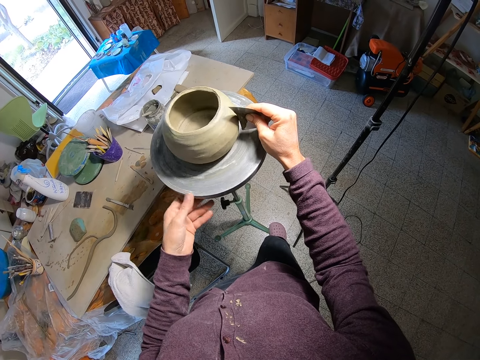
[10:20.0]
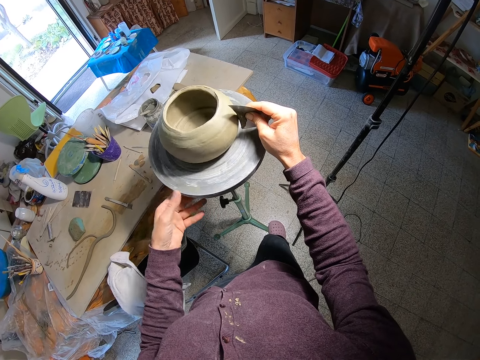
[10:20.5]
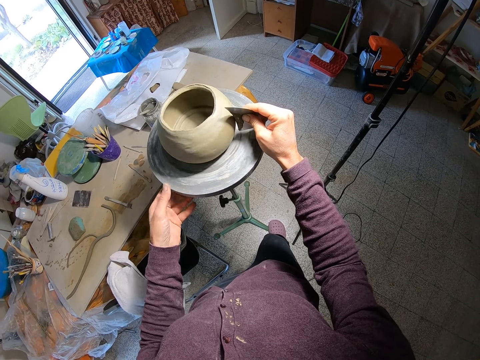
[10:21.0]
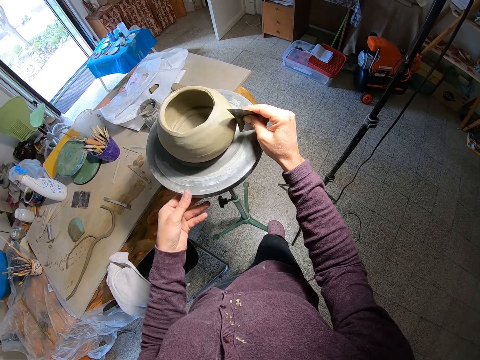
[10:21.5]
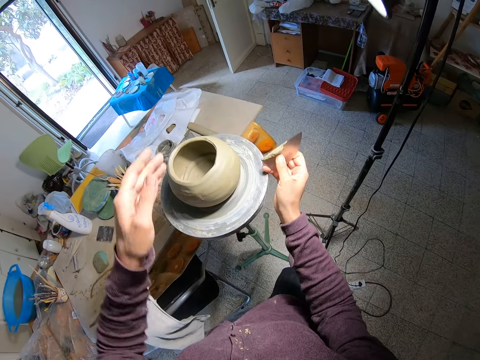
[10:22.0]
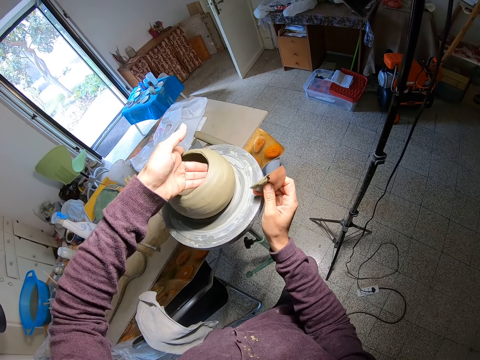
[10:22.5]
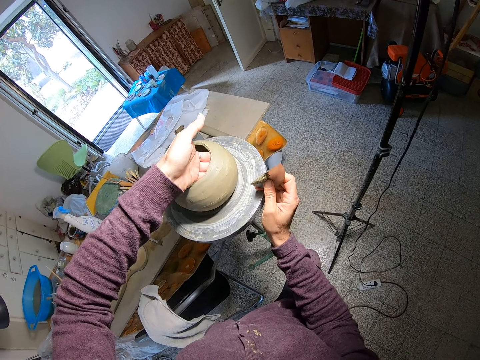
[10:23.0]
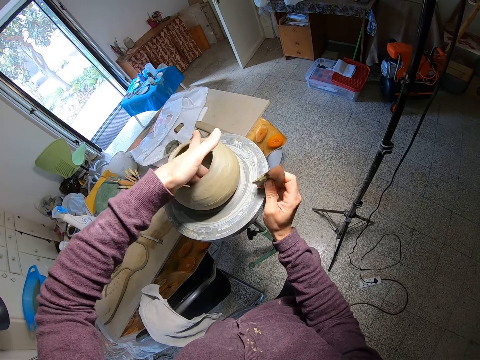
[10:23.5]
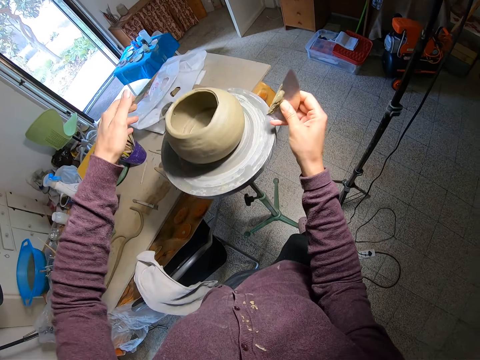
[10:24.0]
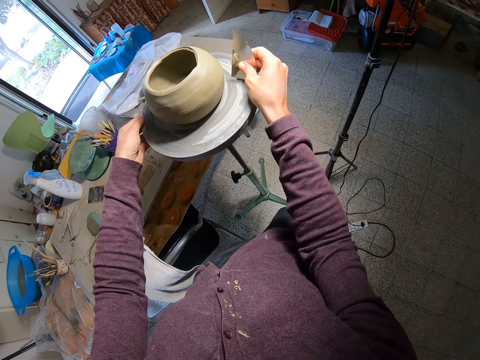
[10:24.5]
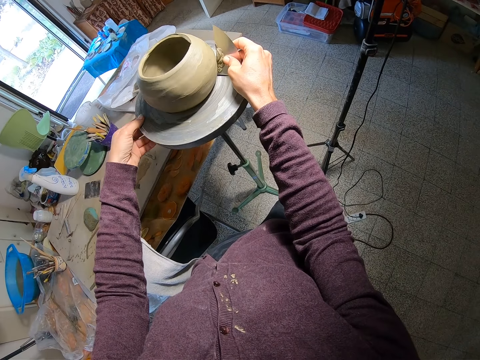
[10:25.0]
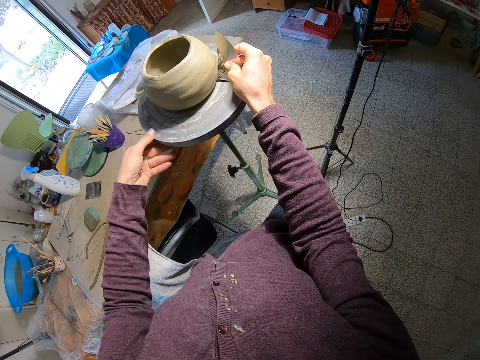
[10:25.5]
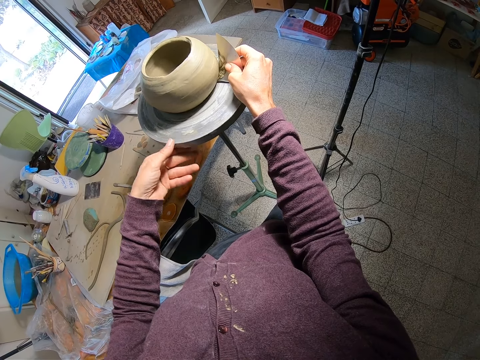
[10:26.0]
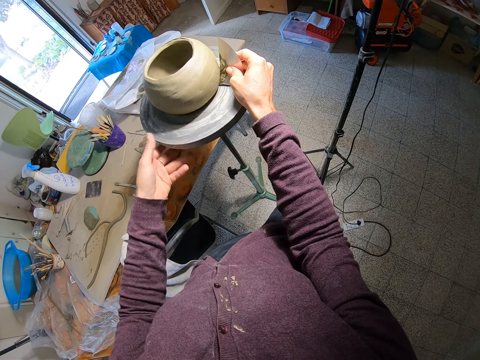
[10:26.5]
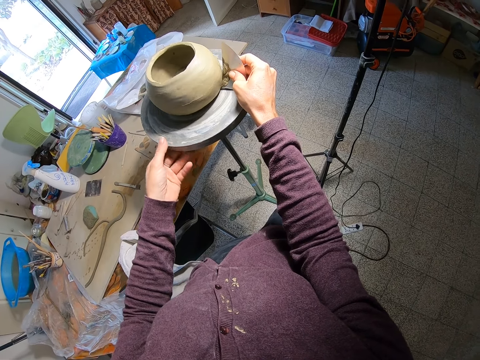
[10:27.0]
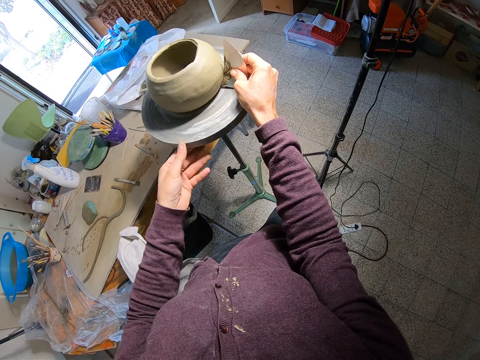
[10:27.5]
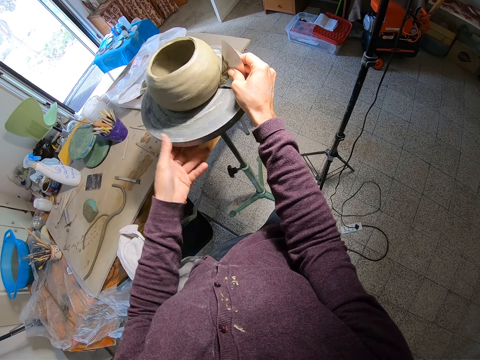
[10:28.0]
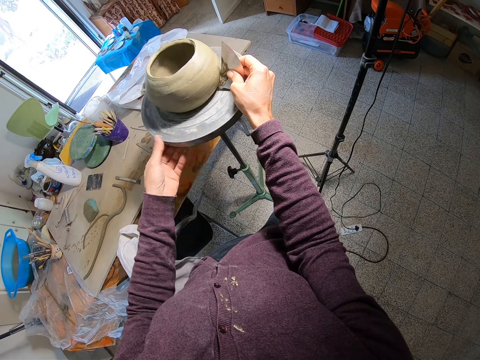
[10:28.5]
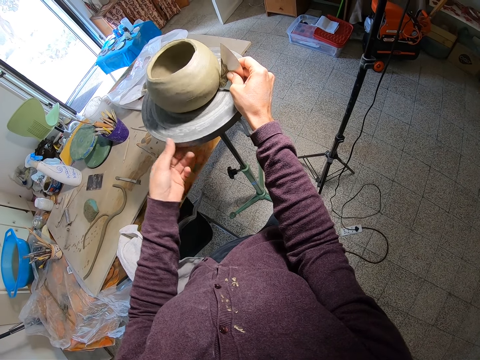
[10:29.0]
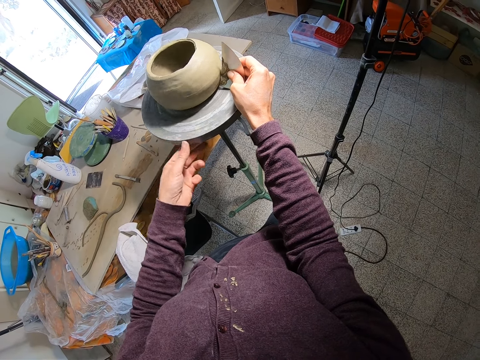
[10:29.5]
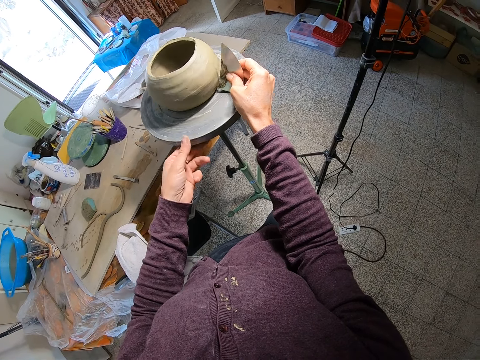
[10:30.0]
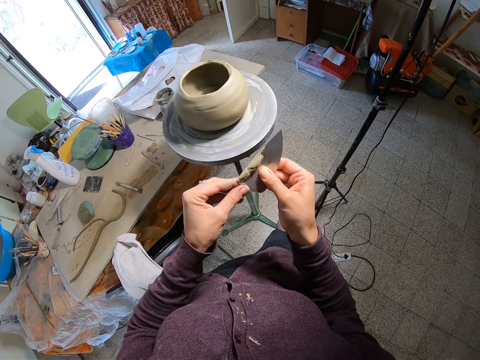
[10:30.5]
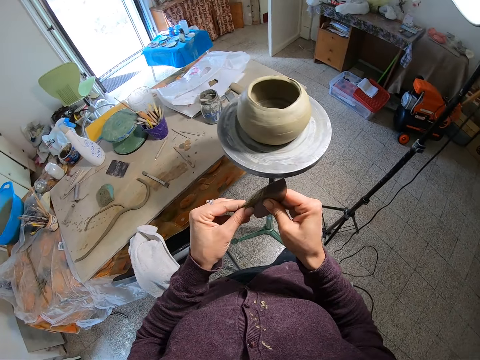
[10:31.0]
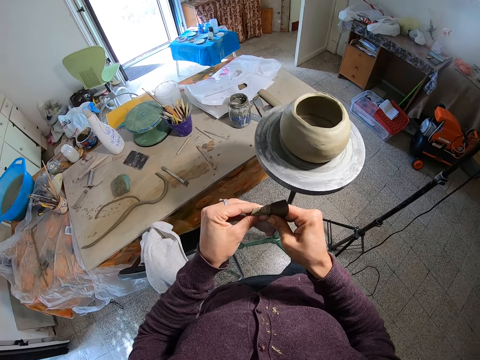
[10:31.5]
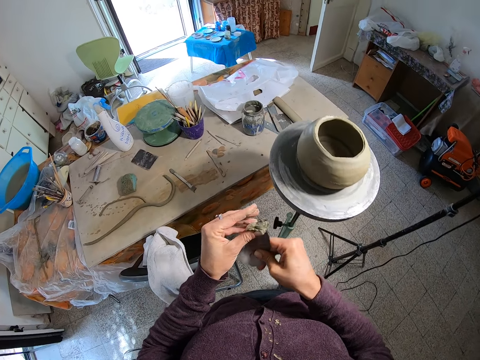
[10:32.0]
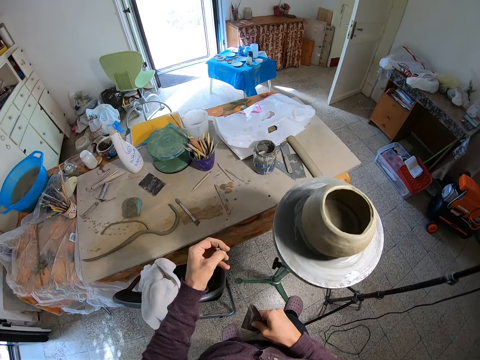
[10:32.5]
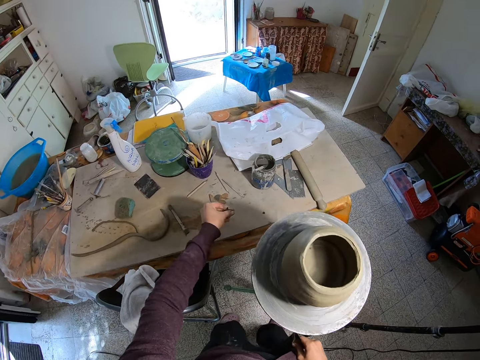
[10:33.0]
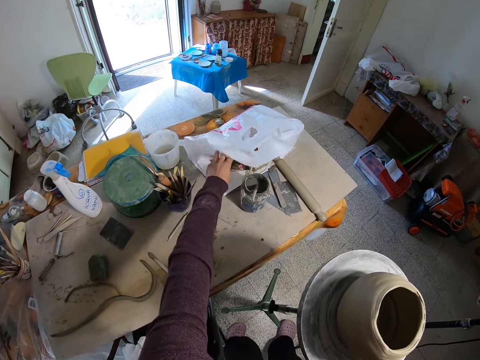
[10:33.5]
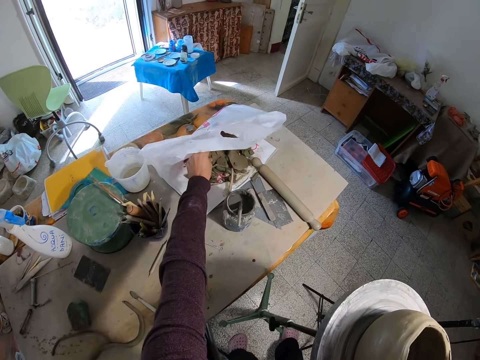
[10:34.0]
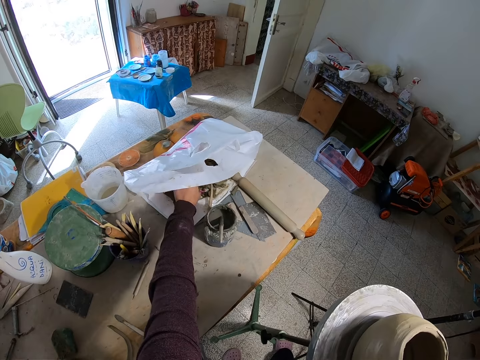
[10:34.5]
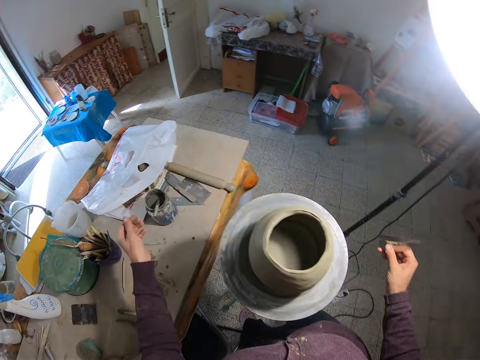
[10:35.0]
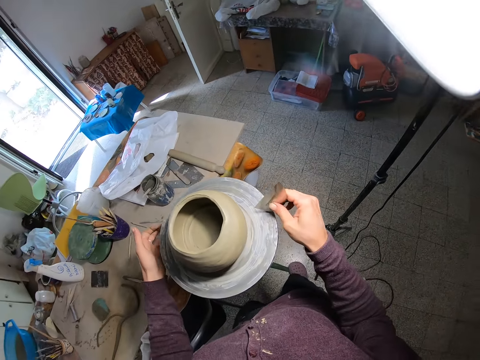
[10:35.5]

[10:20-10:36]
The camera wearer places his right hand on the potter's wheel. He adjusts the clay pot on the potter's wheel with his left hand. He touches the pot with his hand. He rotates the potter's wheel with his left hand. He places the sandpaper or ruler against the clay pot on the potter's wheel with his right hand. He smoothens the pot. He removes clay from the sandpaper with his left hand. He touches the ruler. He lifts up a cellophane paper on the table with his left hand. He places the clay in the cellophane paper on the table with his left hand.

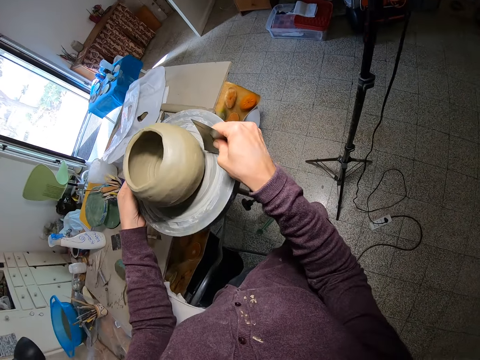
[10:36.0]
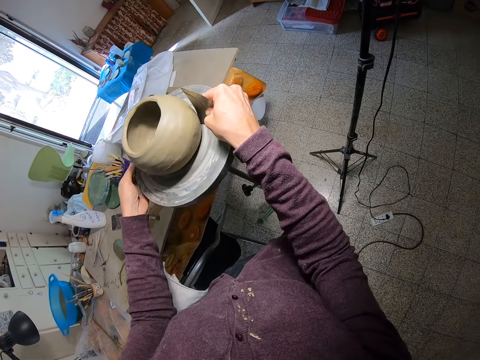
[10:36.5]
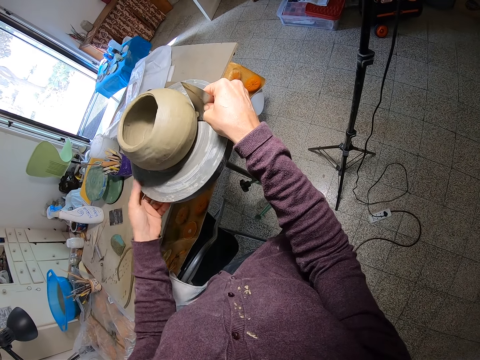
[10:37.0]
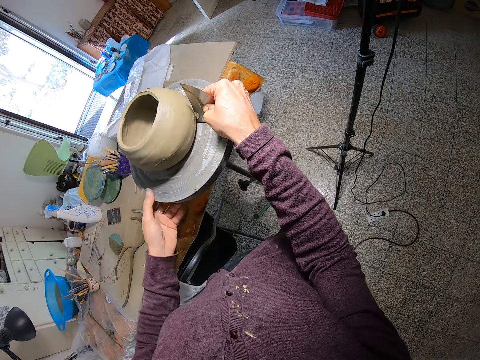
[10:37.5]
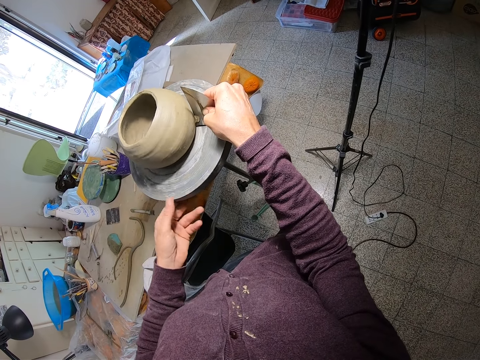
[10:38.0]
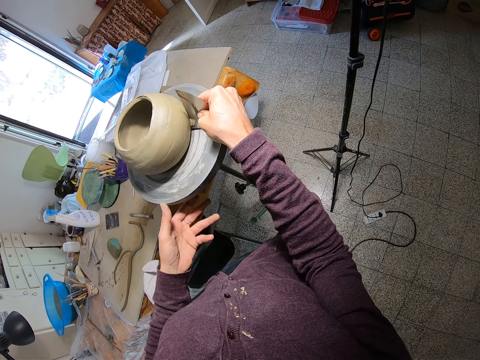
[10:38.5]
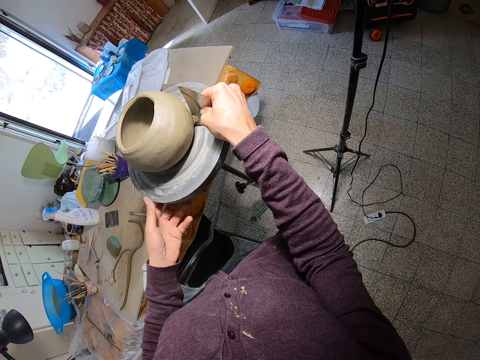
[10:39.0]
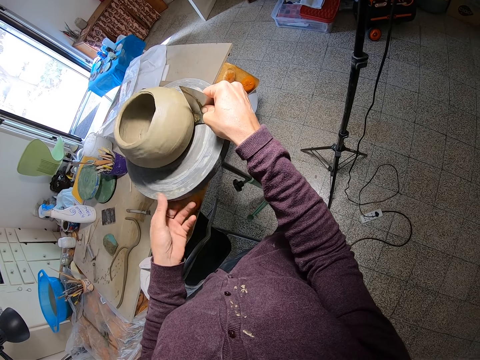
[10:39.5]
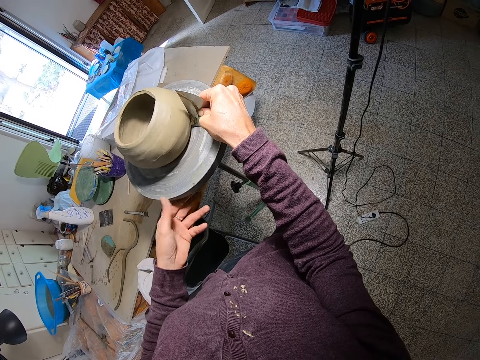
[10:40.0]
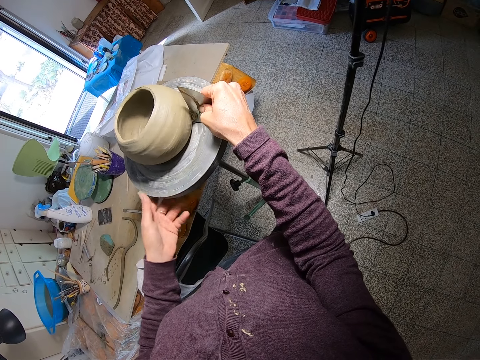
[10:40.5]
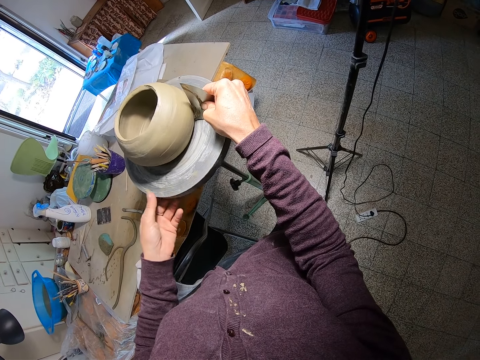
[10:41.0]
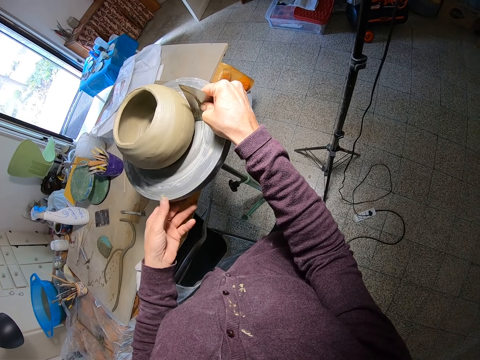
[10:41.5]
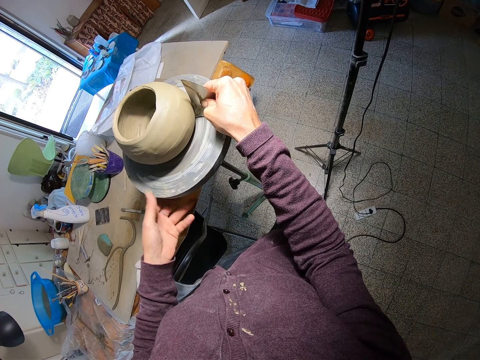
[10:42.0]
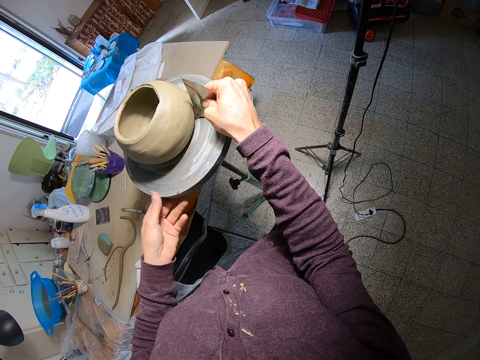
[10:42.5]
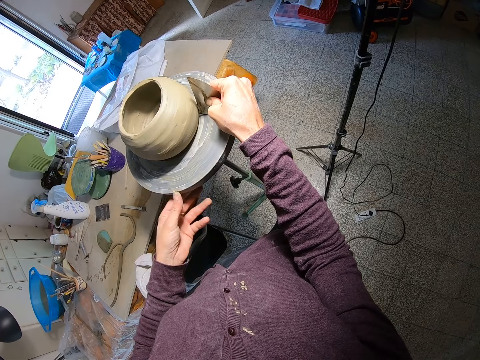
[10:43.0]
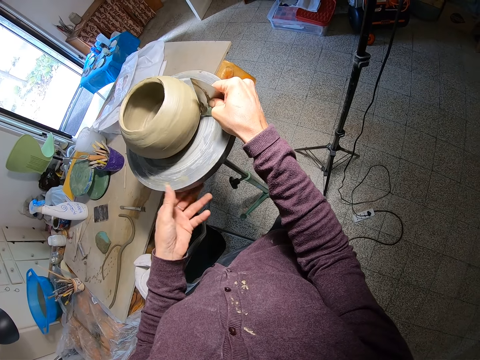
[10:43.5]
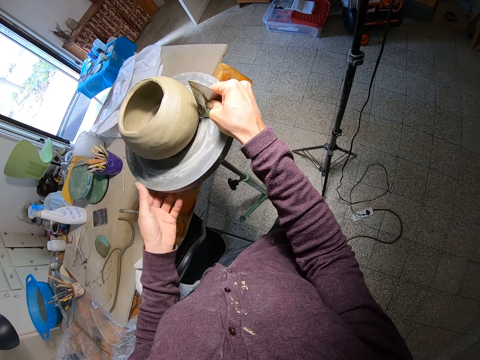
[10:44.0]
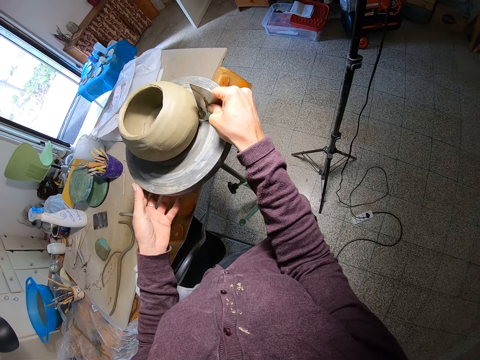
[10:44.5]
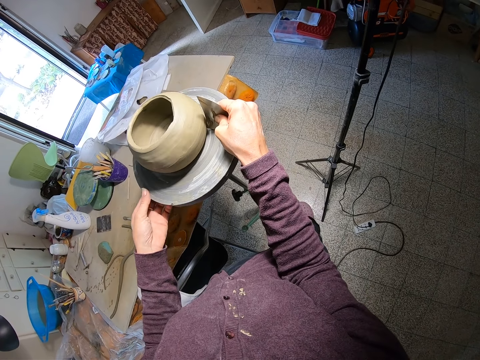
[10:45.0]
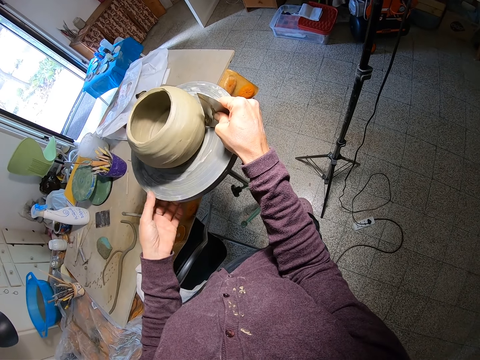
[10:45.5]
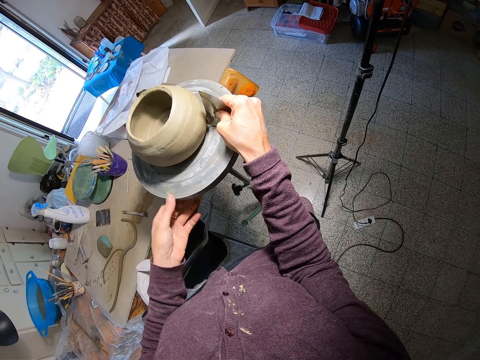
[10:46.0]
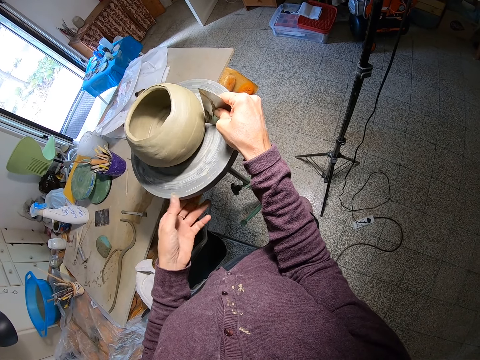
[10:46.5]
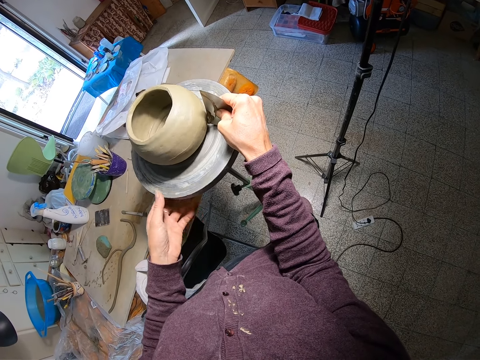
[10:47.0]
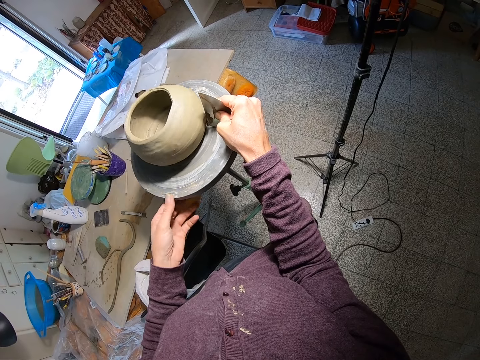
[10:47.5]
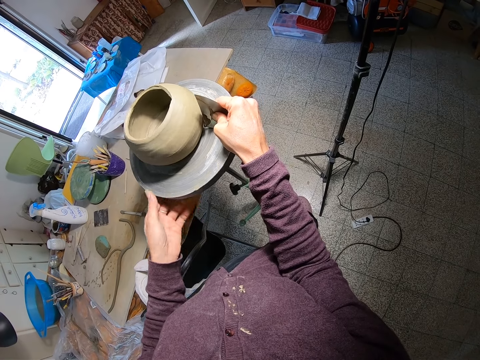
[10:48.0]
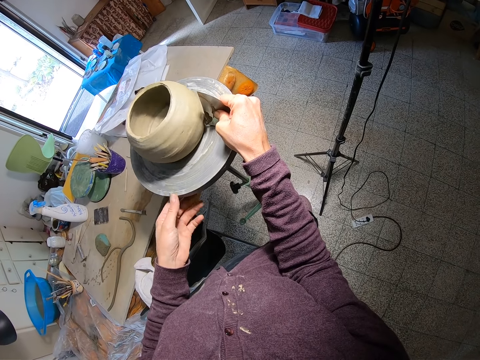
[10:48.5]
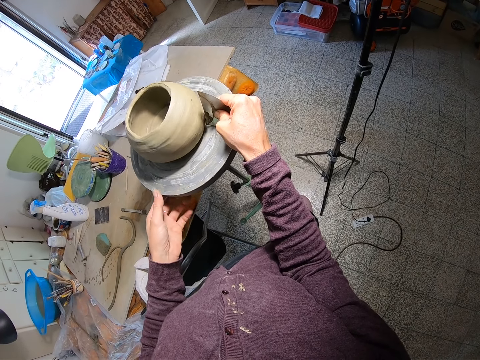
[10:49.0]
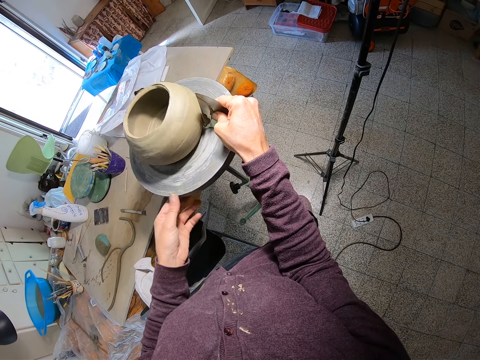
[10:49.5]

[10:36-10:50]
The camera wearer touches the pot. He rotates the potter's wheel with his left hand. He places the sandpaper against the clay pot on the potter's wheel with his right hand. He smoothens the pot.
